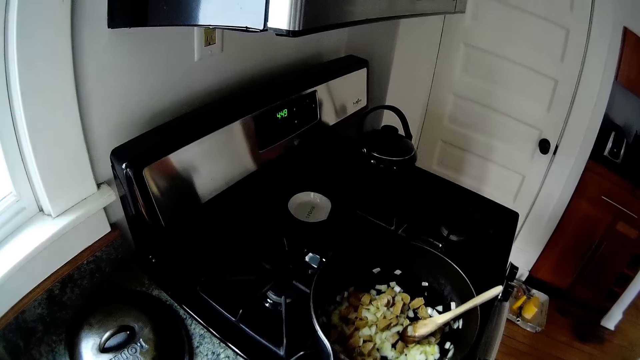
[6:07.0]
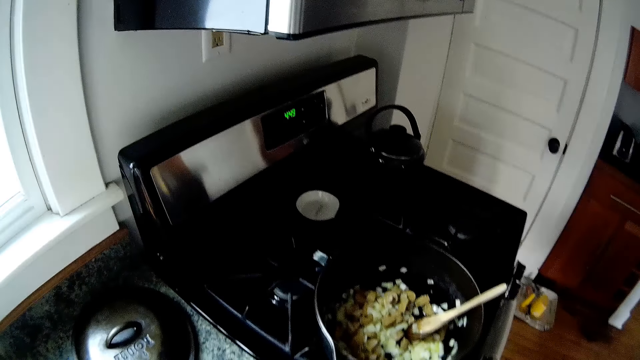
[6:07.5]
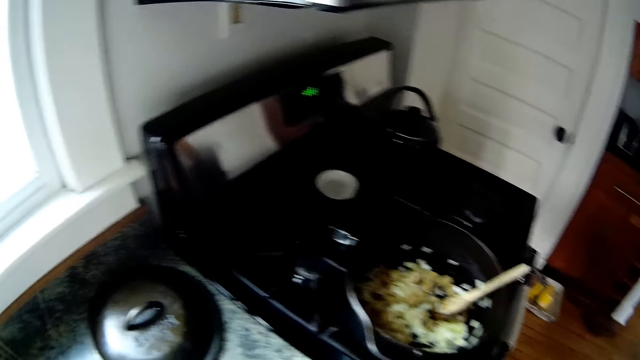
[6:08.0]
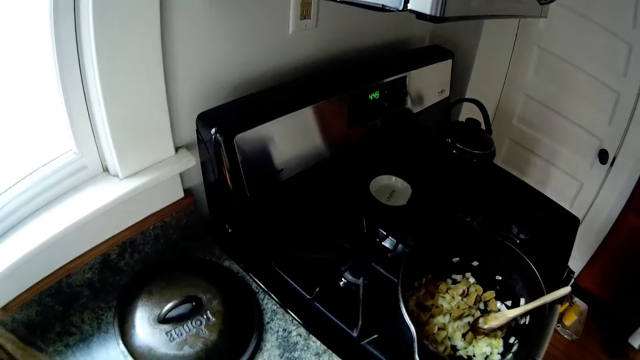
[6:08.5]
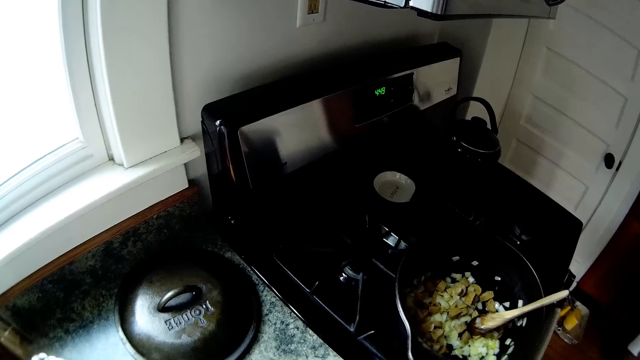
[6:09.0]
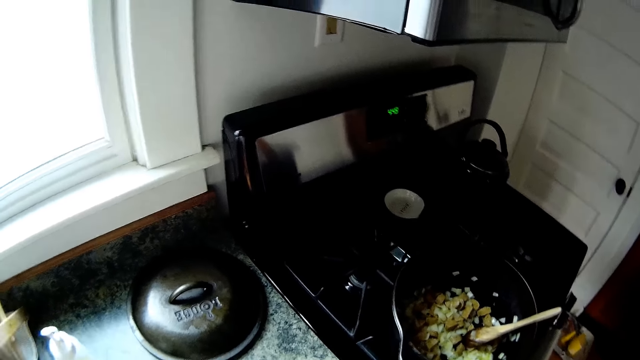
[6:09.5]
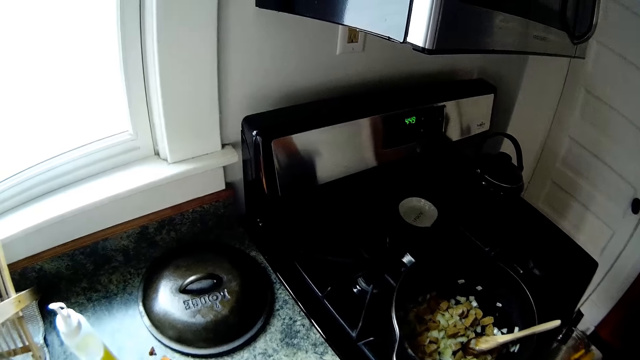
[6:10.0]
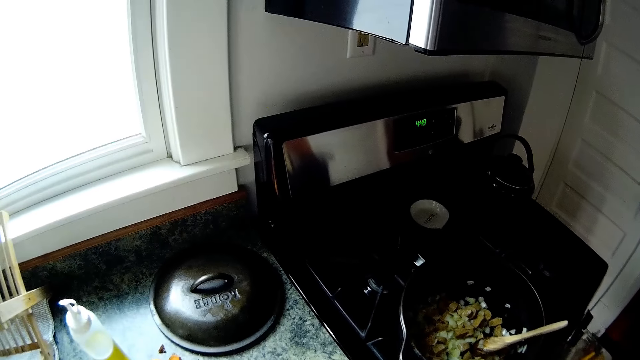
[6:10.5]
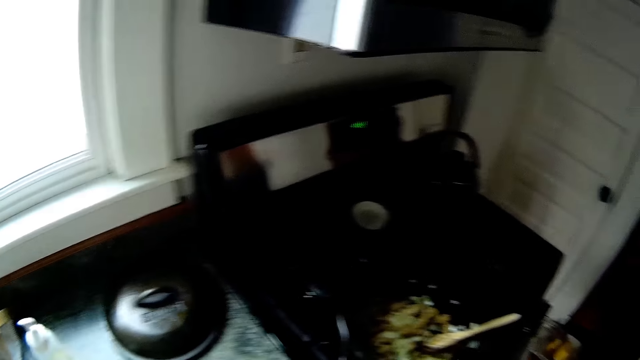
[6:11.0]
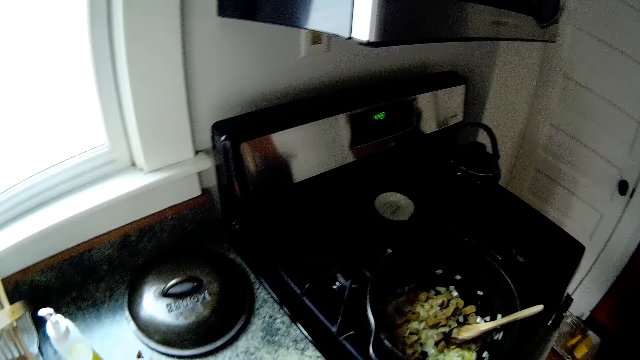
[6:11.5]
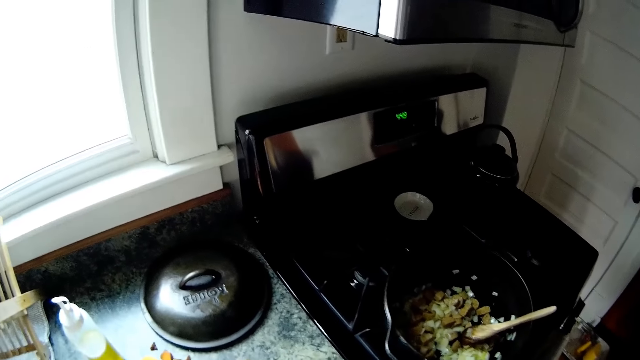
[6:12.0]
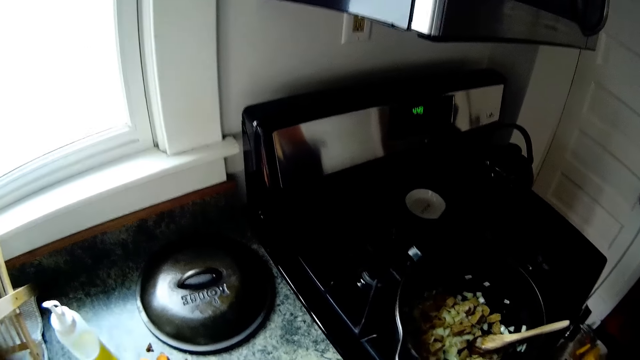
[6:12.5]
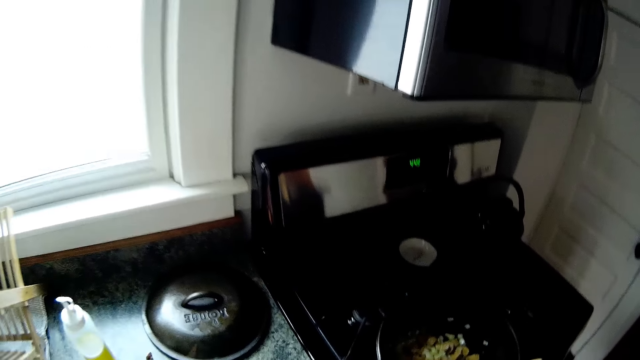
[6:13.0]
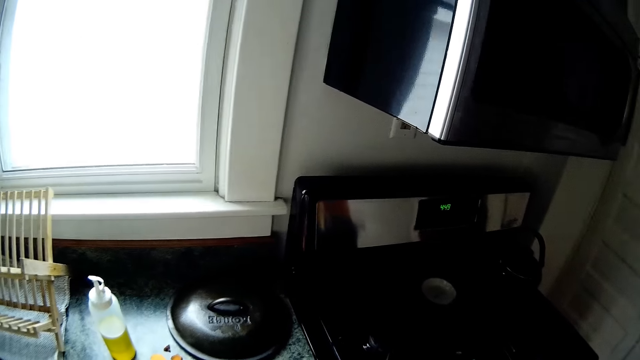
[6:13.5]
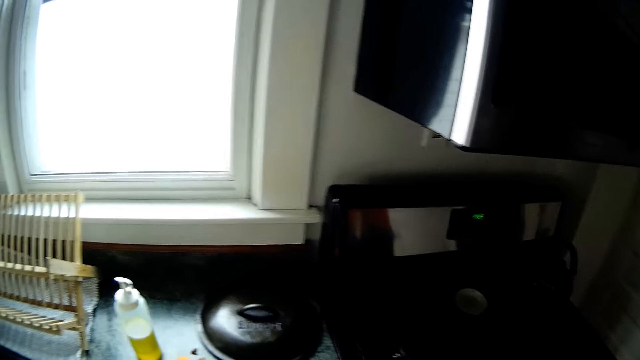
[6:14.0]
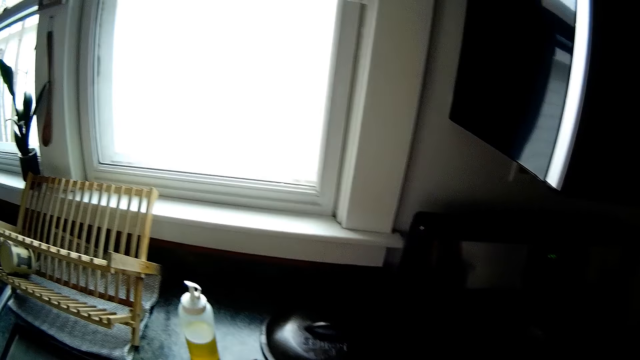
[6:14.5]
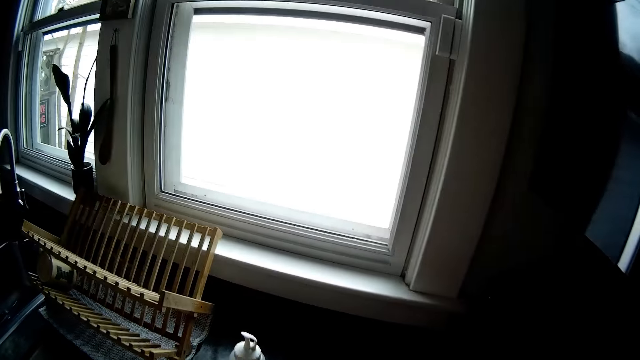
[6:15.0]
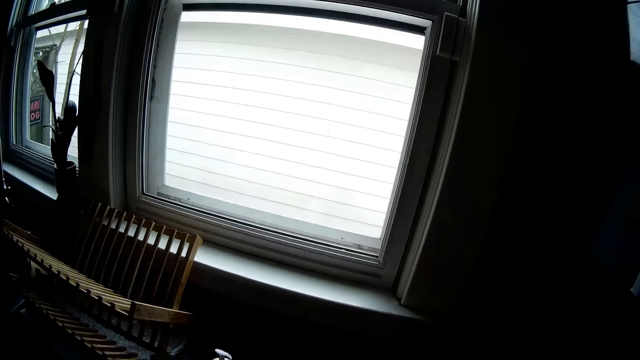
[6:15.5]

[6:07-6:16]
The camera wearer looks around a kitchen.

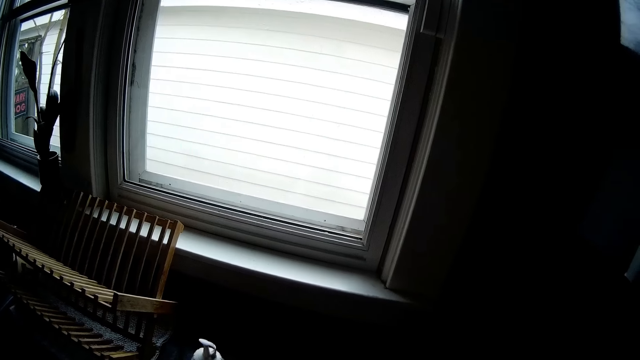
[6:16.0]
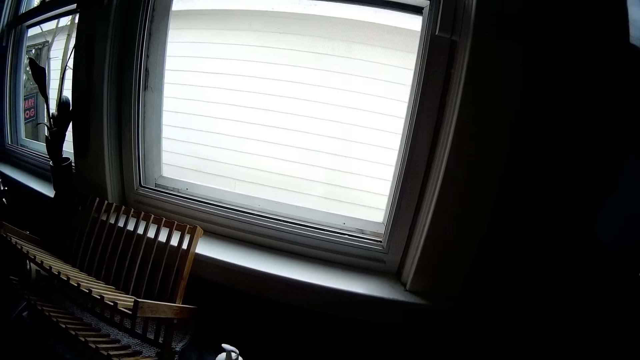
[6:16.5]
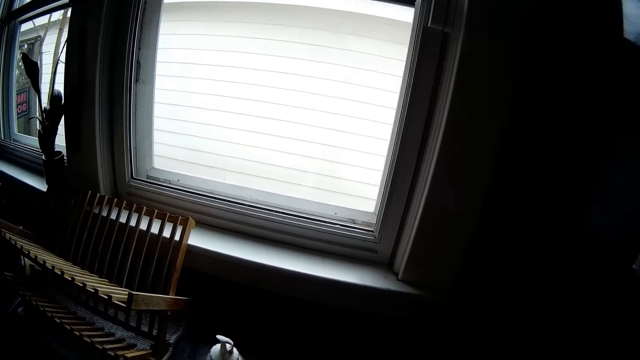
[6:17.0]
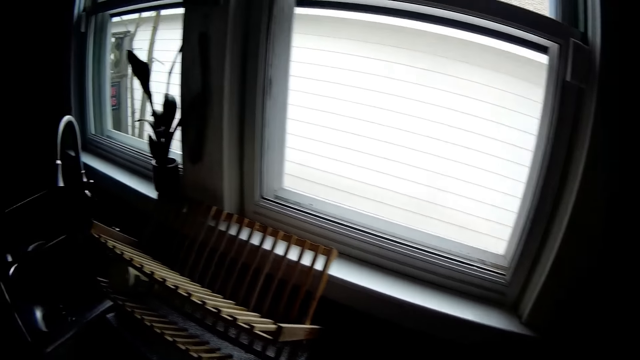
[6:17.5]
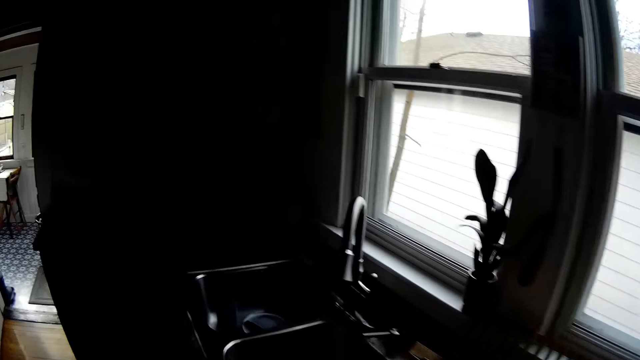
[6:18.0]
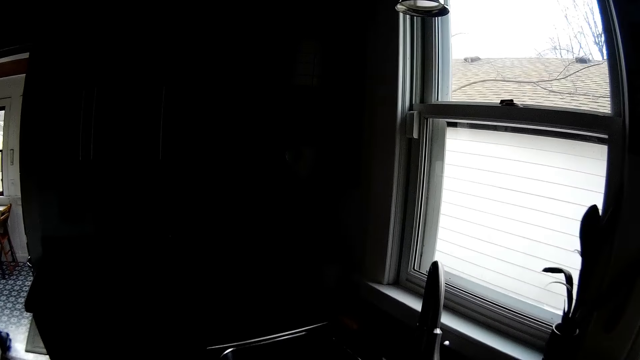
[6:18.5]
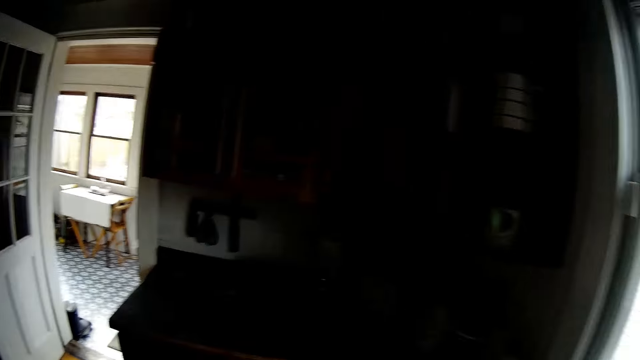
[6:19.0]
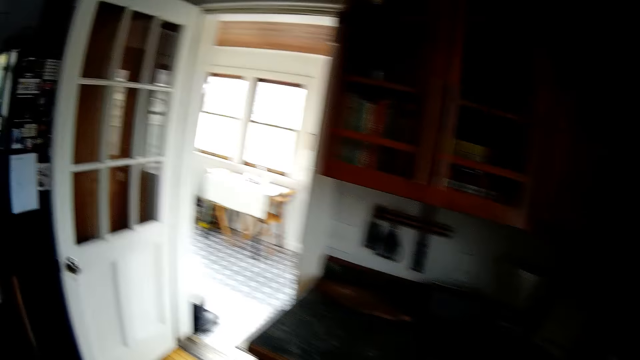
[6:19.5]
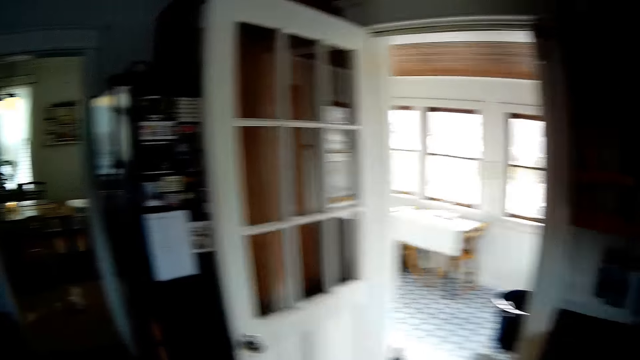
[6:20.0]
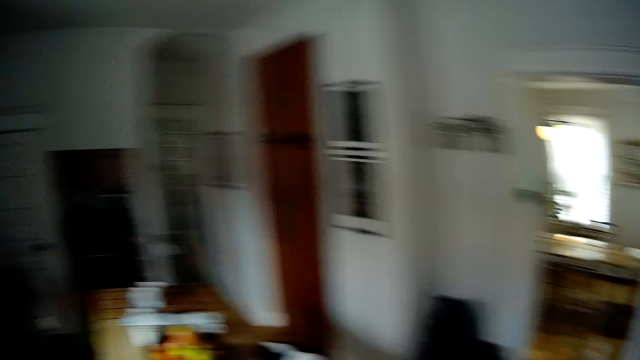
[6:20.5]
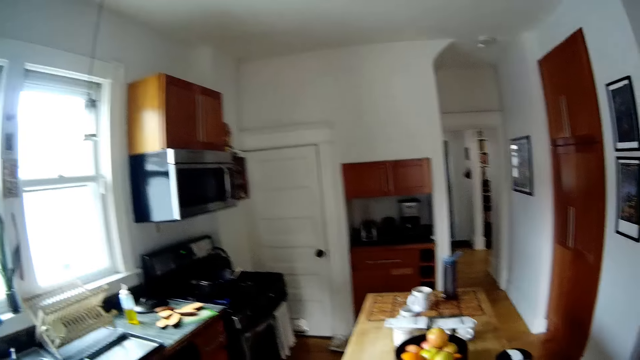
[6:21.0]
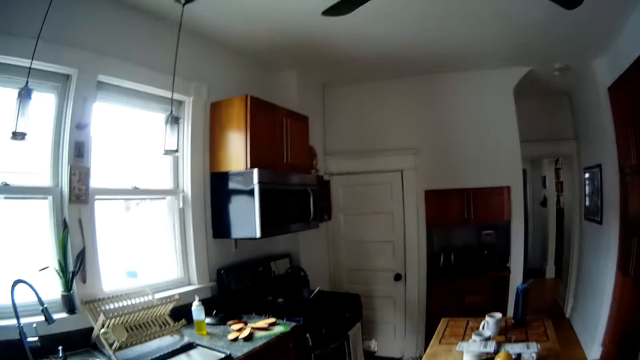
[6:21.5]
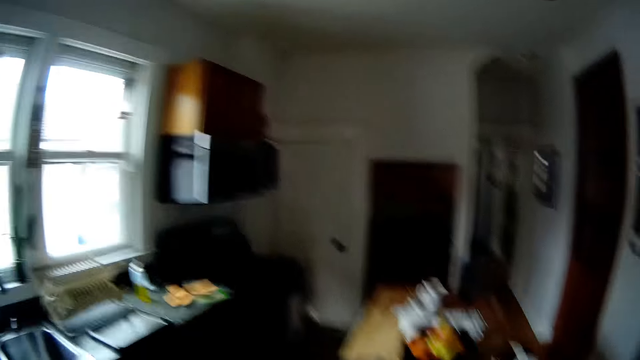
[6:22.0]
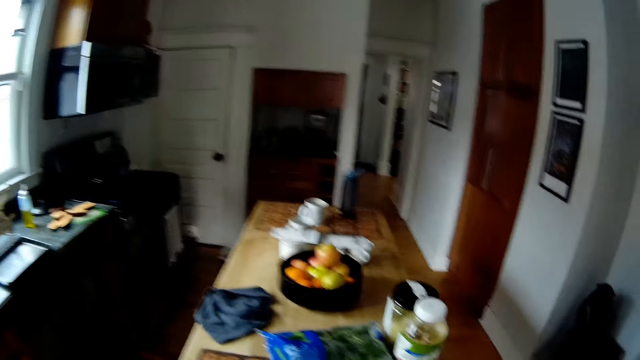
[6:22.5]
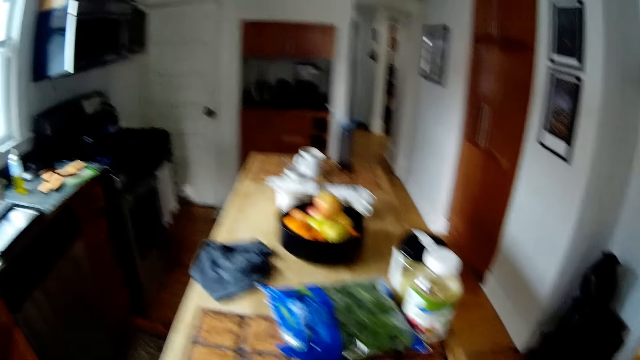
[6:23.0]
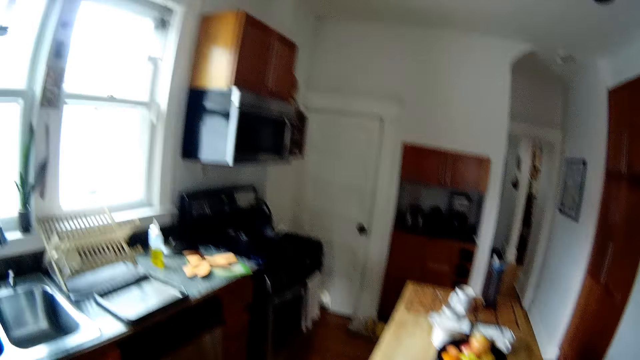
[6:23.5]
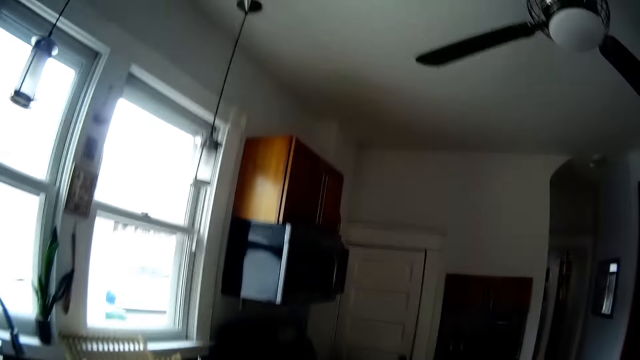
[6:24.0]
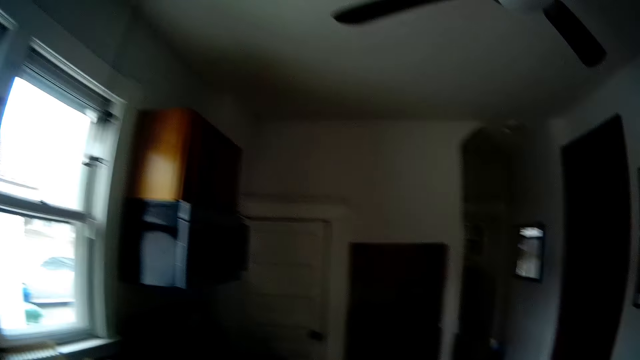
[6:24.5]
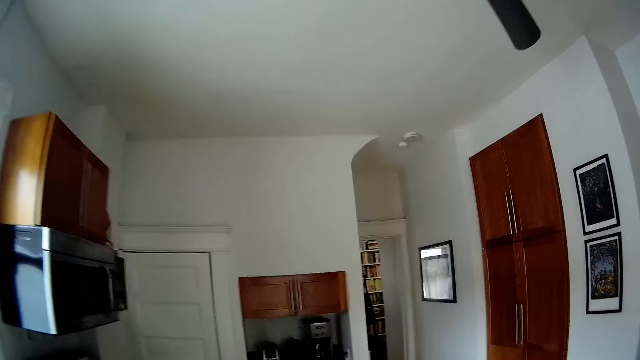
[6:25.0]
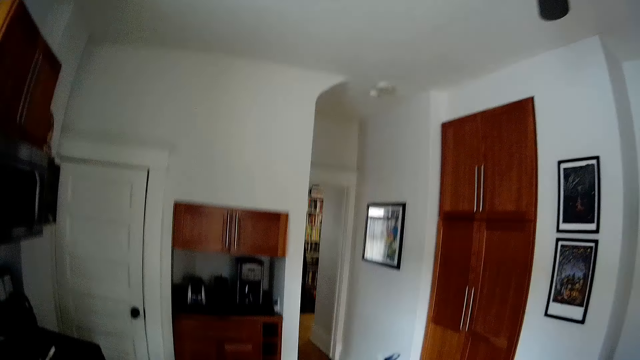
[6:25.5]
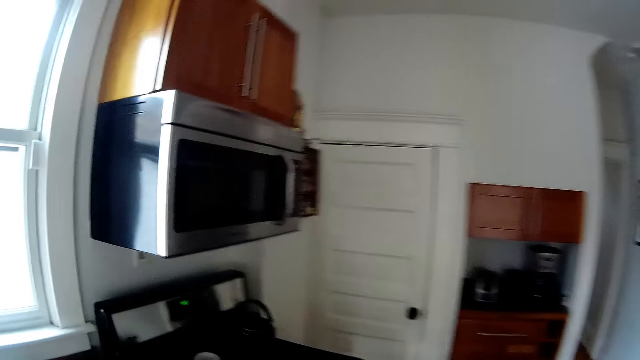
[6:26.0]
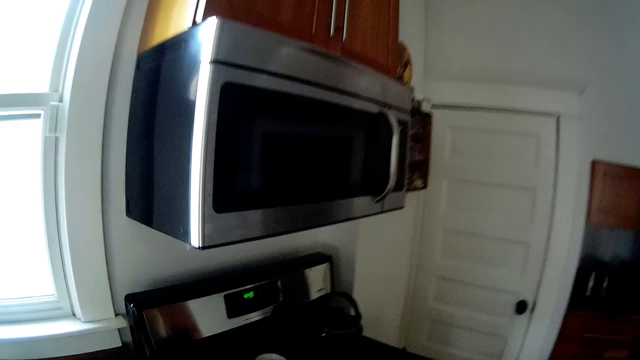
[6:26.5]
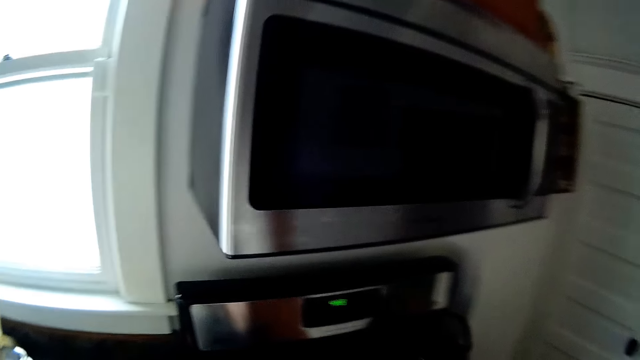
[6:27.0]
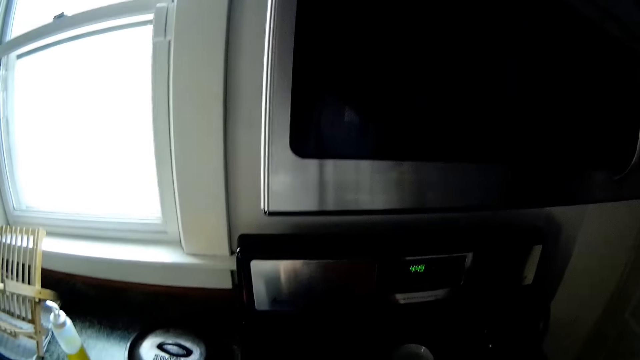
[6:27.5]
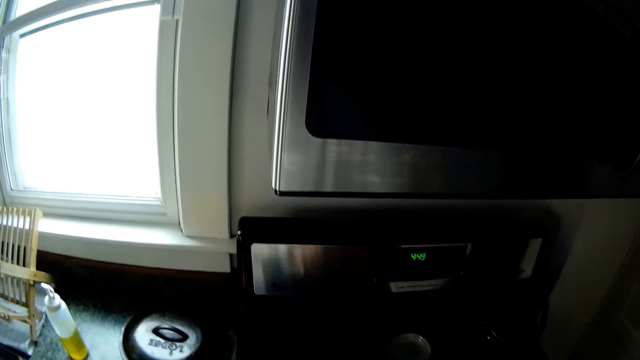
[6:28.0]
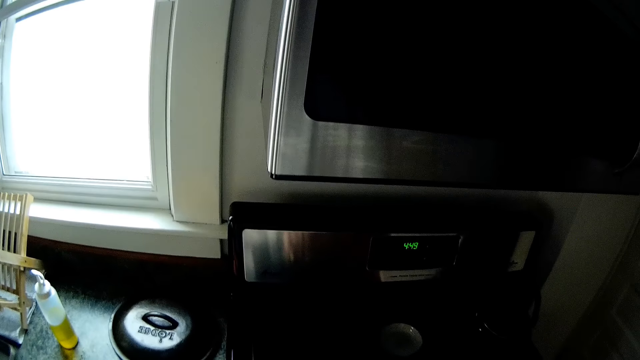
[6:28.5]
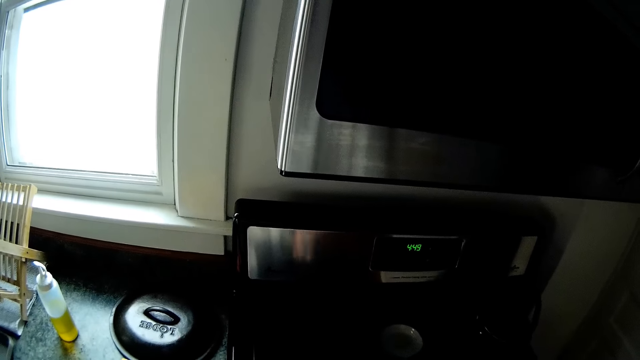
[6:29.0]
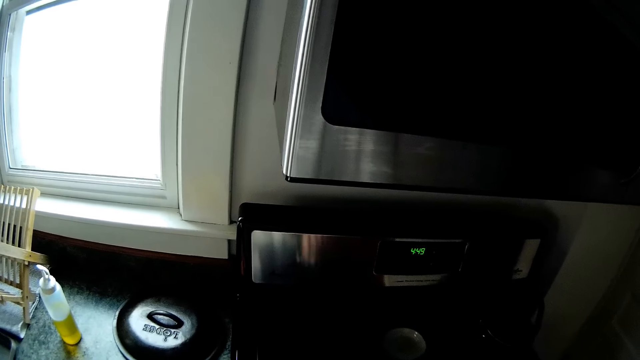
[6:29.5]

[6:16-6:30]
The camera wearer walks around a kitchen. They stir food on a pan.
